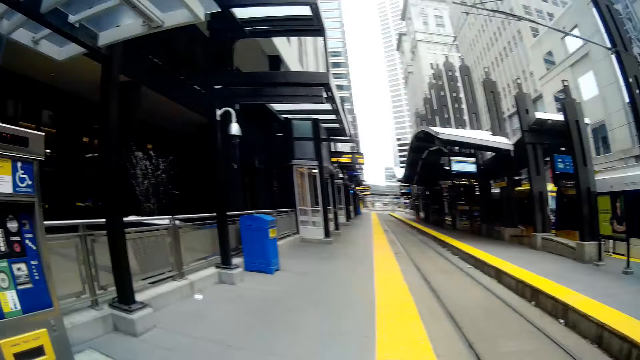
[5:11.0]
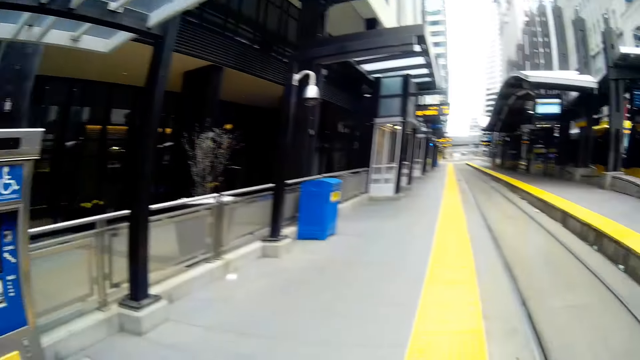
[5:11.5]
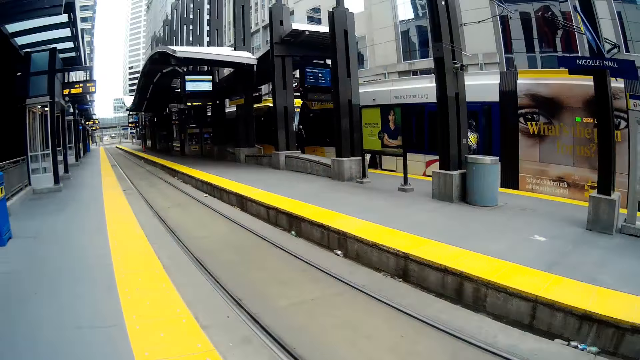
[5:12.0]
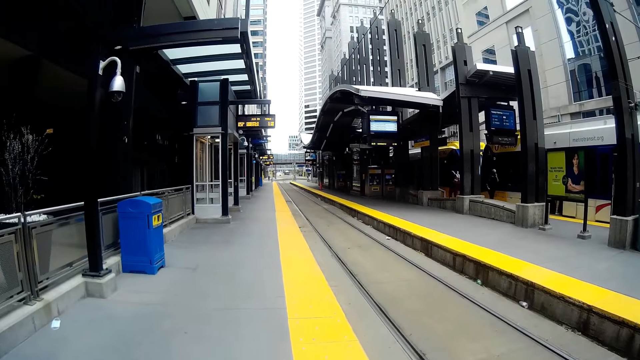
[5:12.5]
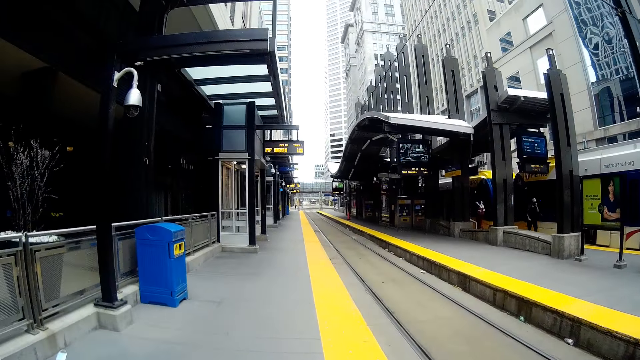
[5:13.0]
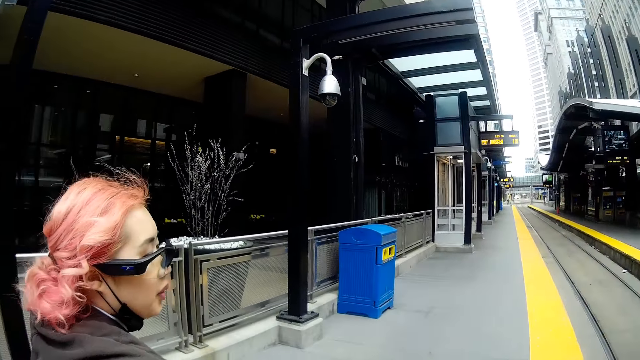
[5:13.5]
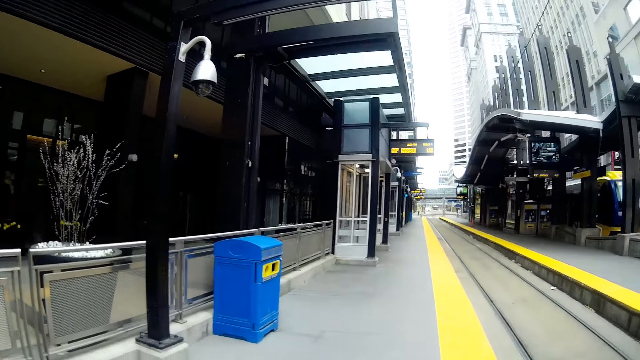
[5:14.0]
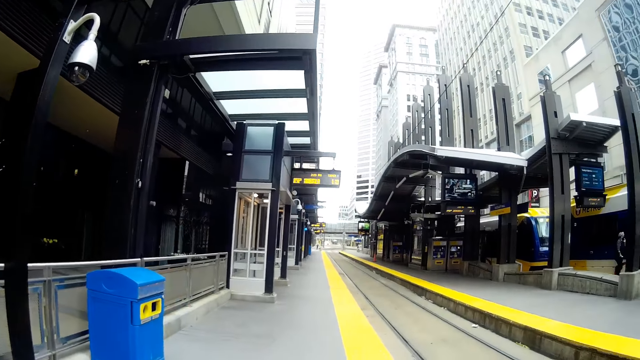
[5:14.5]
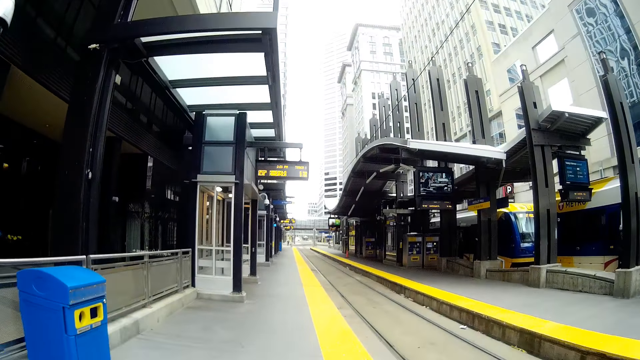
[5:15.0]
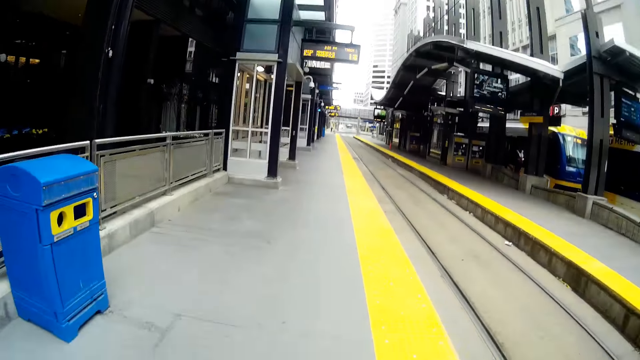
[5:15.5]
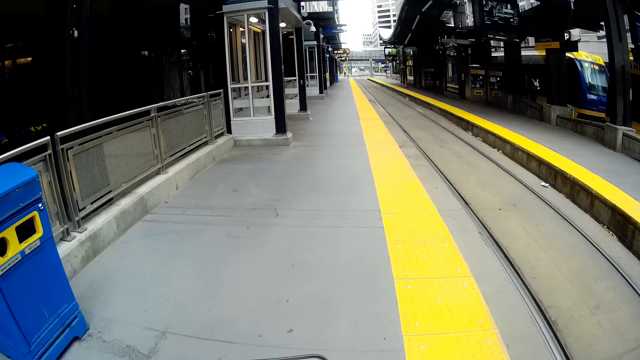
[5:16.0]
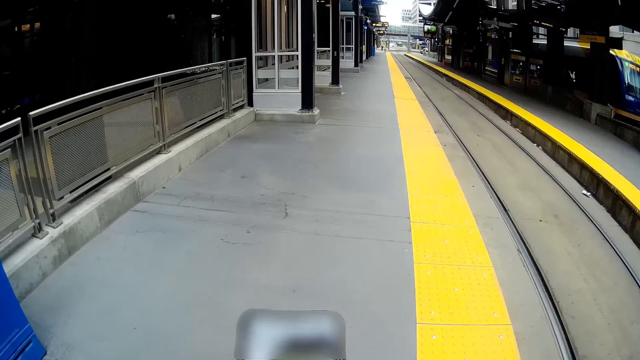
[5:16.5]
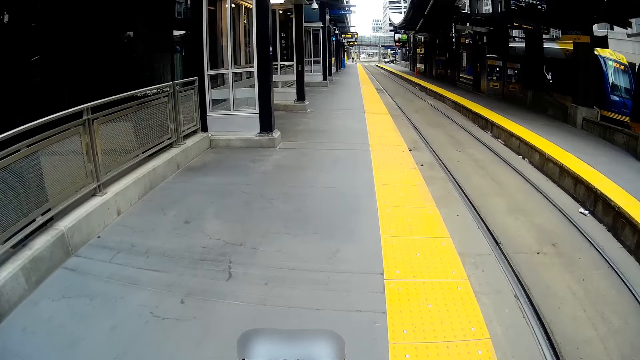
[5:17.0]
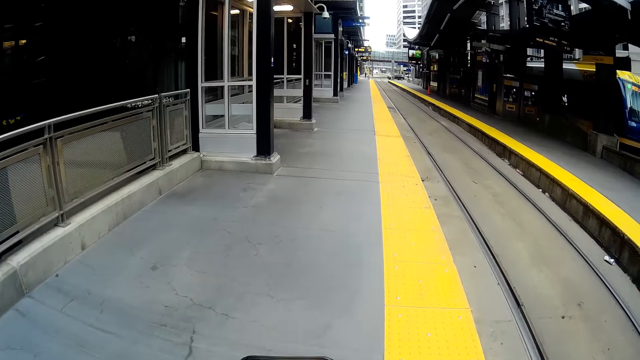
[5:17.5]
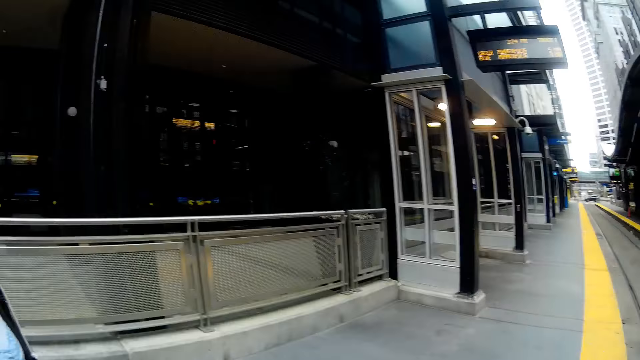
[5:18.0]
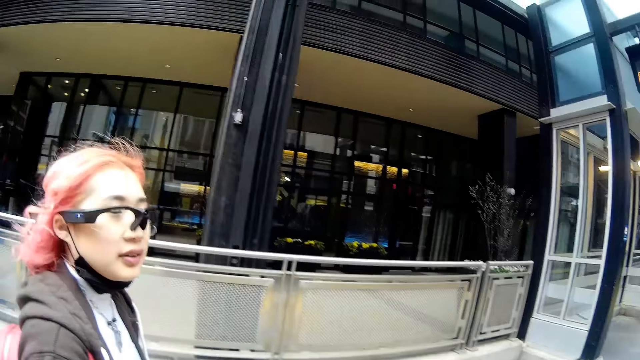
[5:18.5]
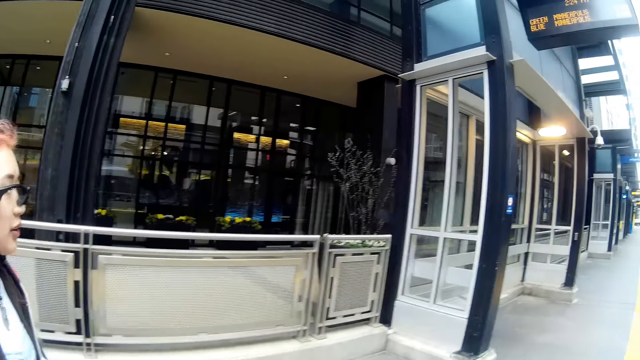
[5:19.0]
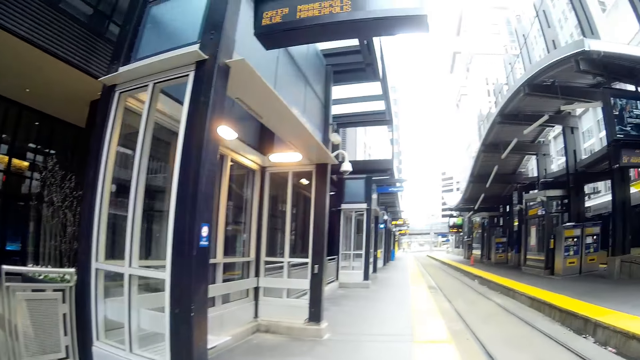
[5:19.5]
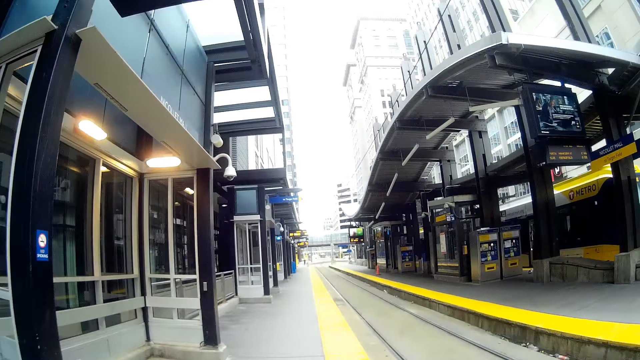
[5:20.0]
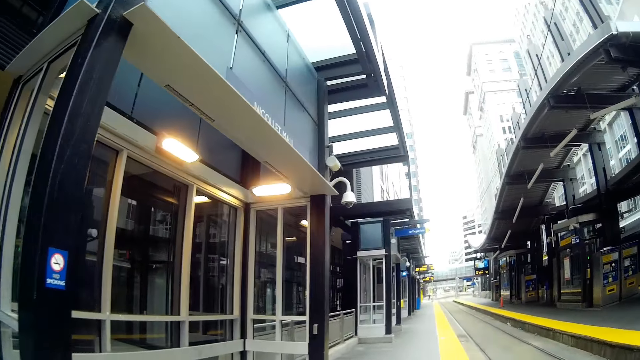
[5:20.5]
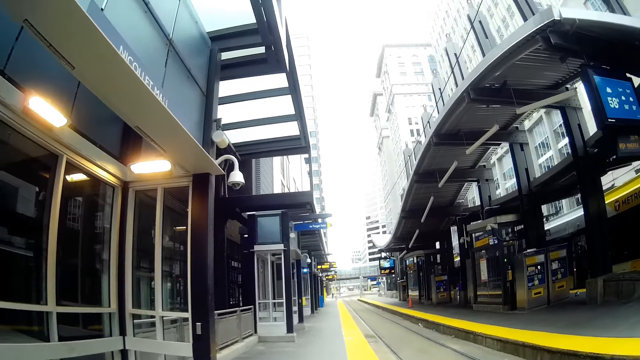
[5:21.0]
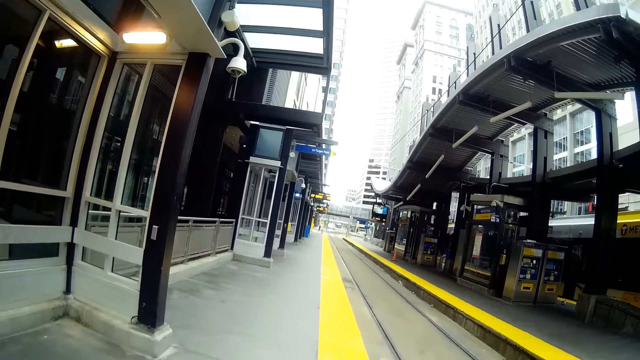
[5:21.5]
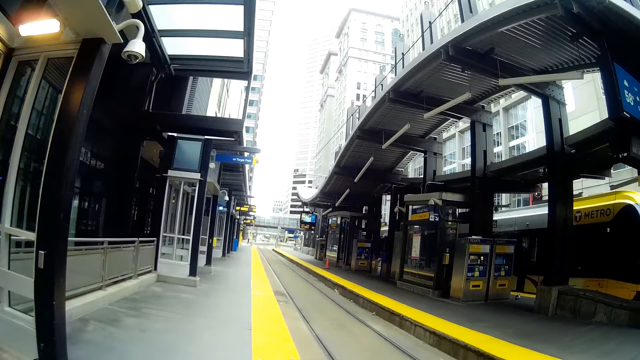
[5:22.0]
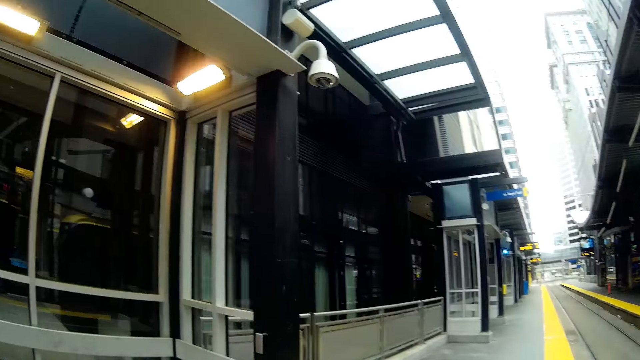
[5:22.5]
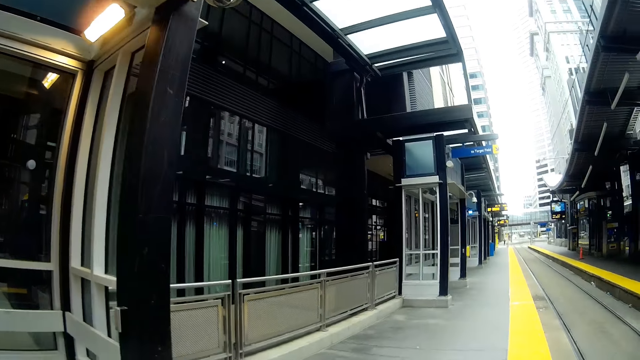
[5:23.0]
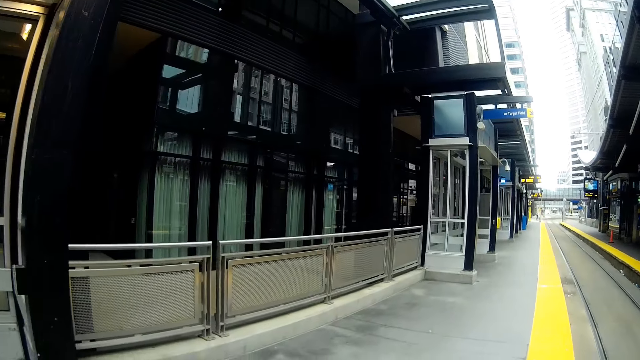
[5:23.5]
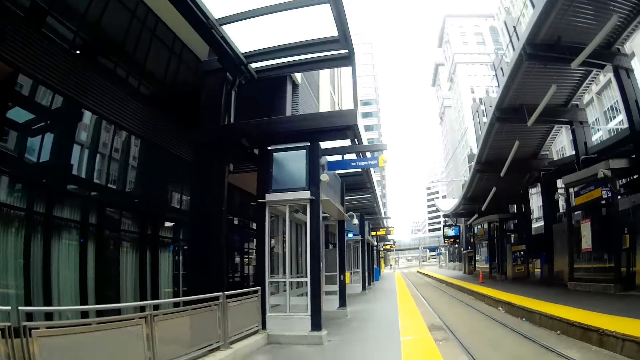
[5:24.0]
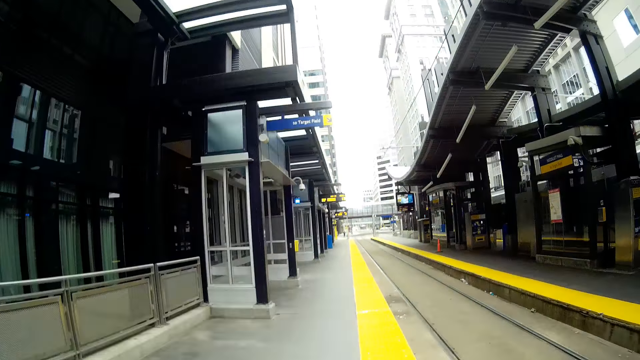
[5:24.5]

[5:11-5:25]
The camera wearer walks along the pavement. They walk past a train station.

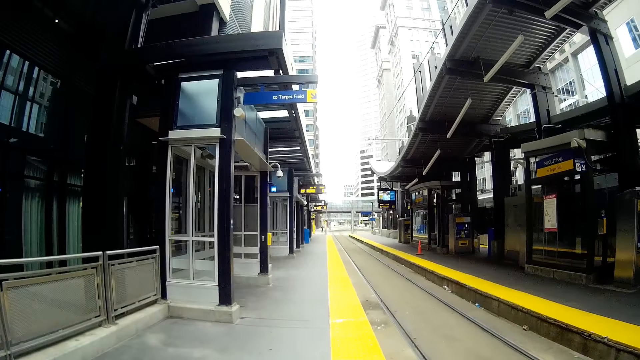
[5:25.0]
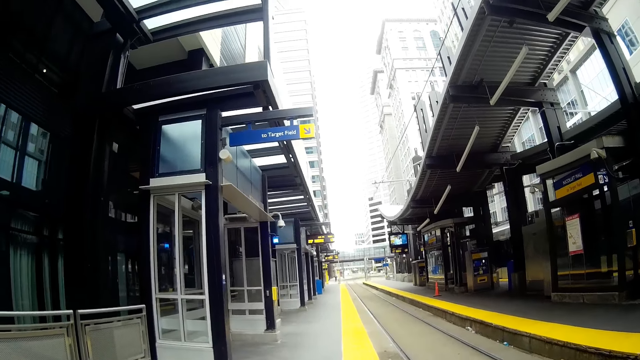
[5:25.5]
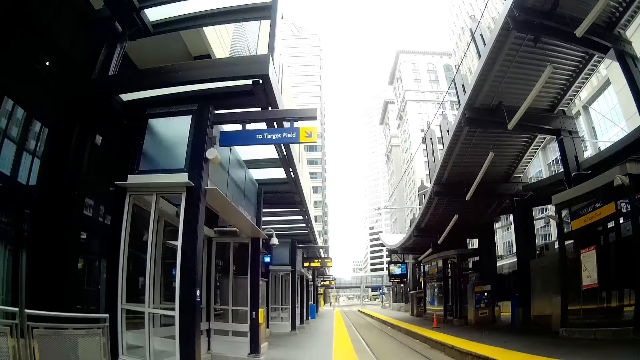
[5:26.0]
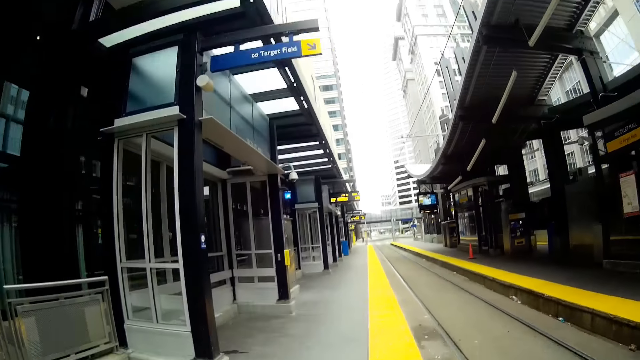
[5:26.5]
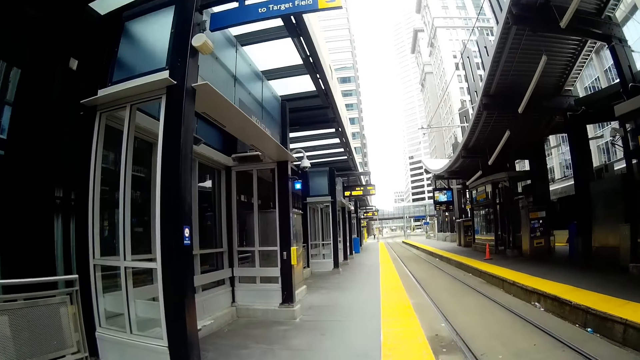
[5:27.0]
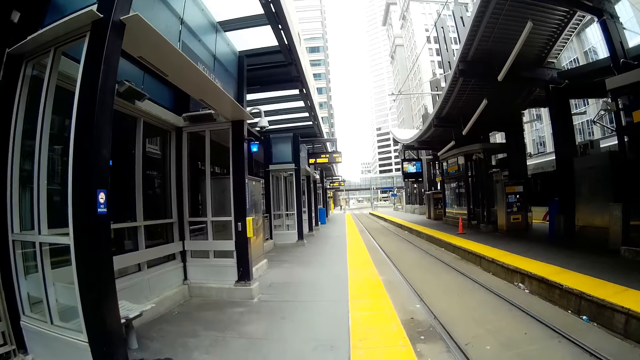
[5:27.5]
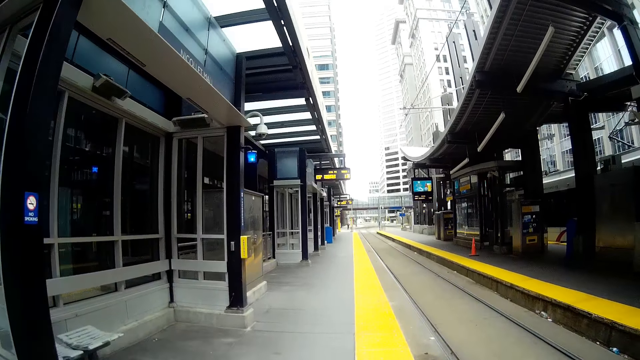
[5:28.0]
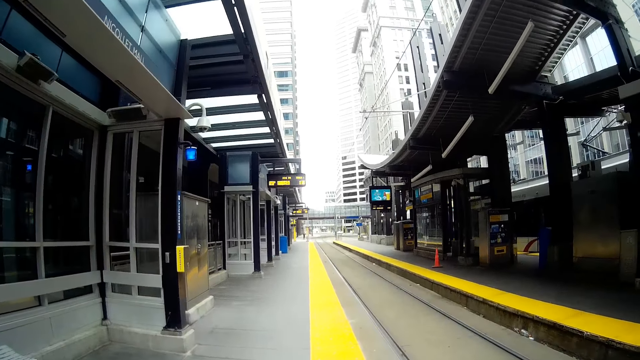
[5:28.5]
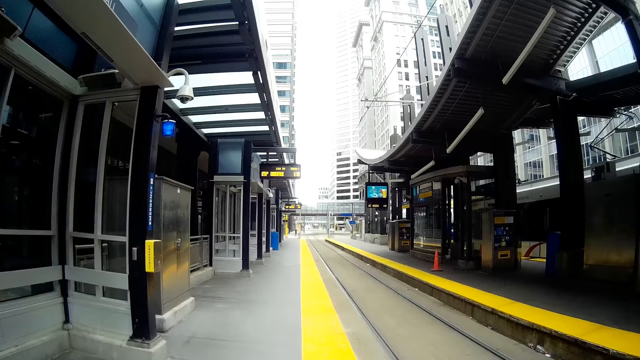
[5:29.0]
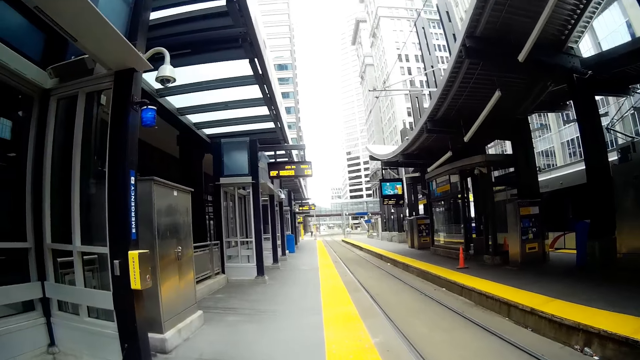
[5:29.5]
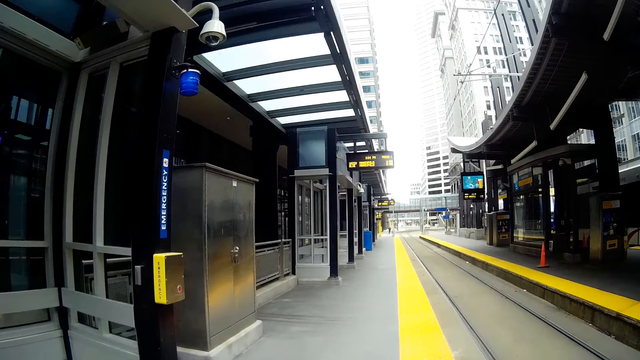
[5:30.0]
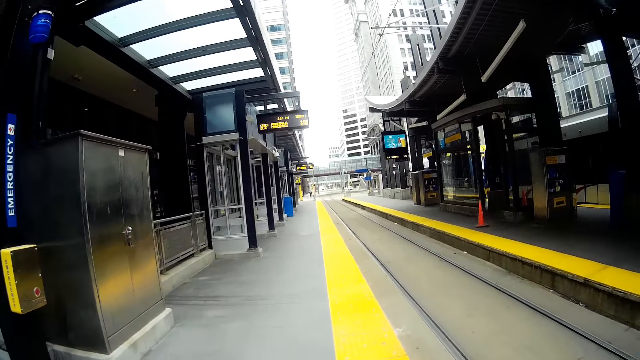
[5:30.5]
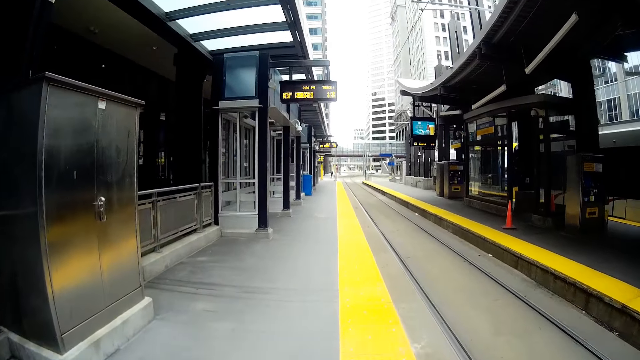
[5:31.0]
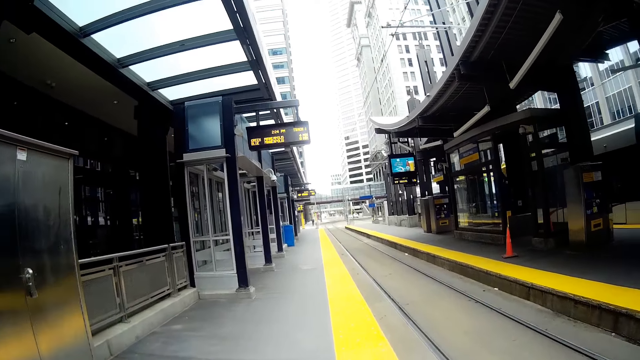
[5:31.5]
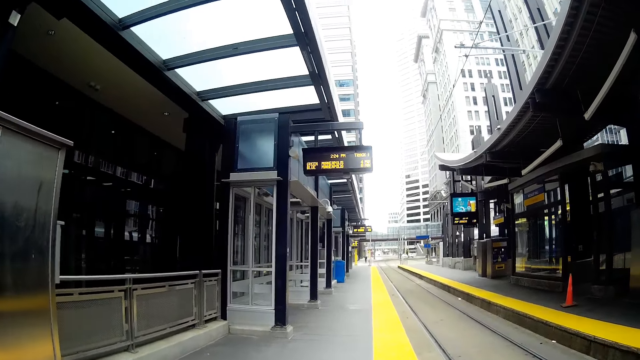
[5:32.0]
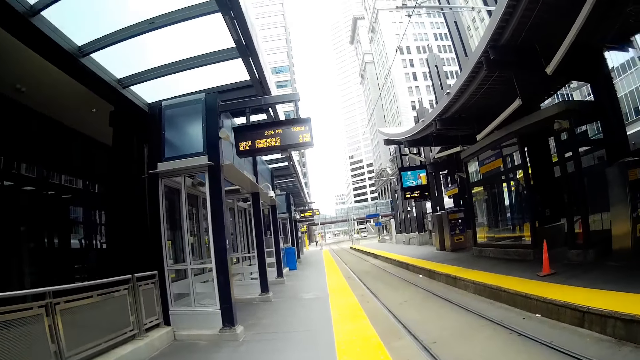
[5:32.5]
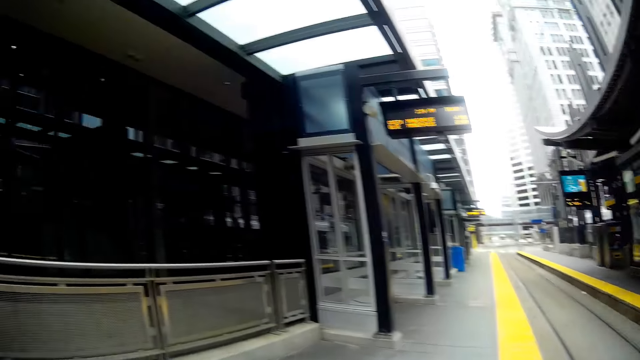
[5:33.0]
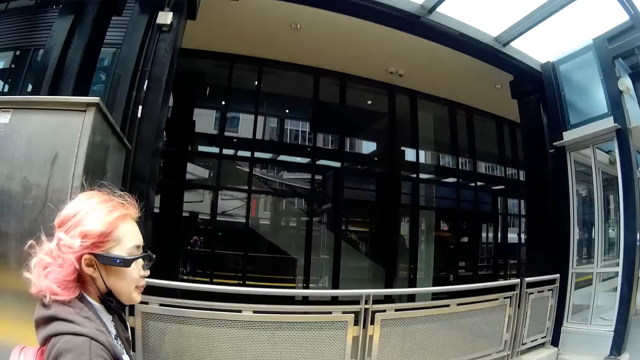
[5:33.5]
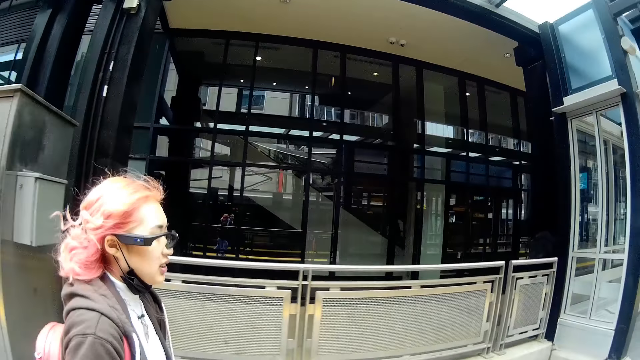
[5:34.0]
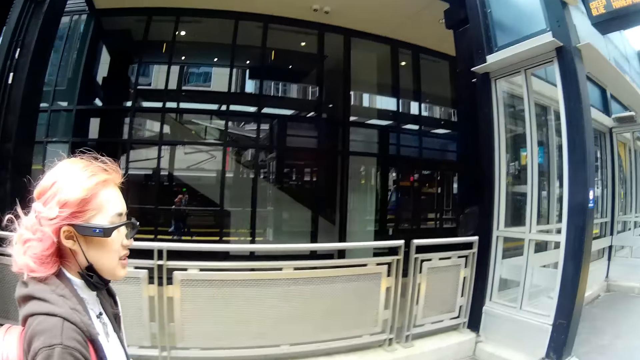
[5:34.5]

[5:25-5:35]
The camera wearer converses with the woman.
